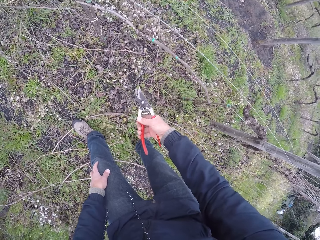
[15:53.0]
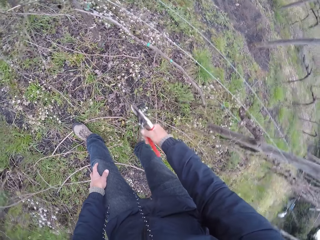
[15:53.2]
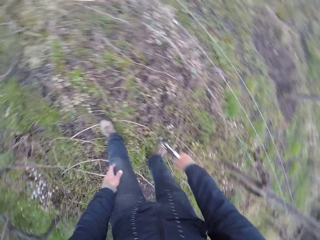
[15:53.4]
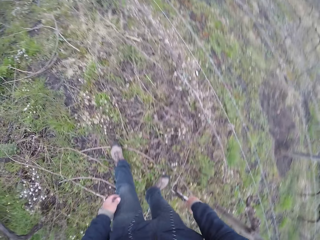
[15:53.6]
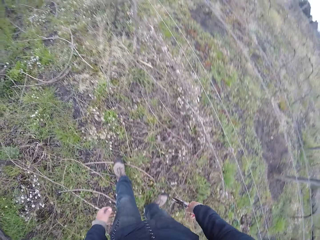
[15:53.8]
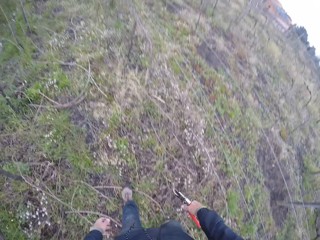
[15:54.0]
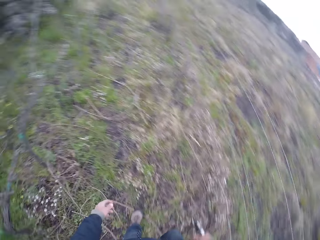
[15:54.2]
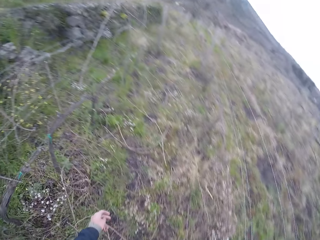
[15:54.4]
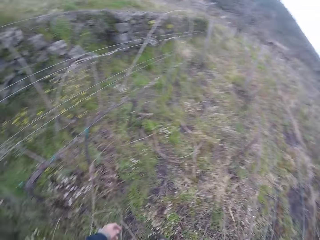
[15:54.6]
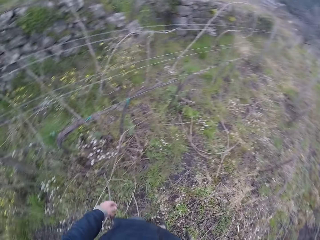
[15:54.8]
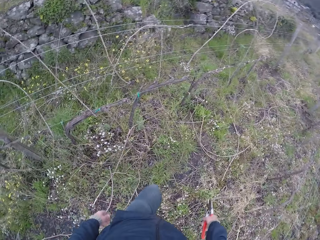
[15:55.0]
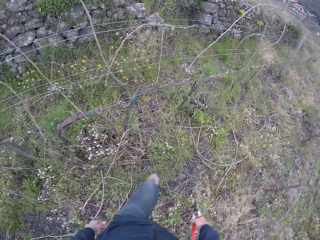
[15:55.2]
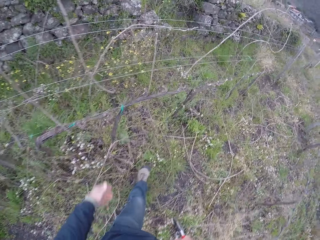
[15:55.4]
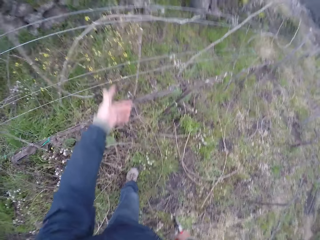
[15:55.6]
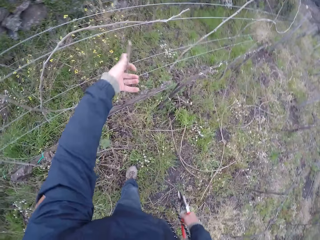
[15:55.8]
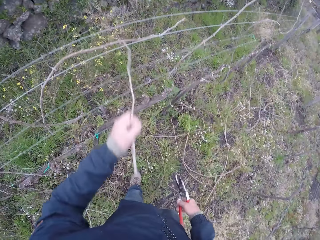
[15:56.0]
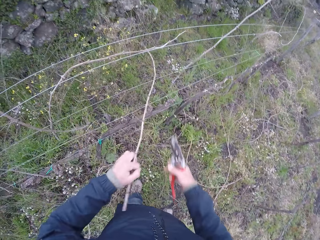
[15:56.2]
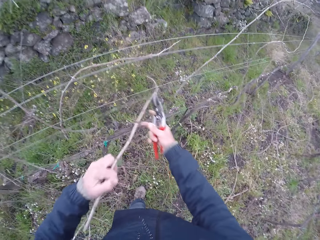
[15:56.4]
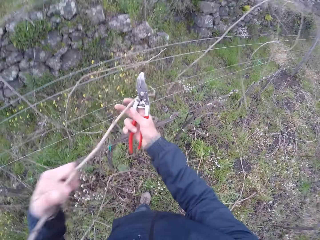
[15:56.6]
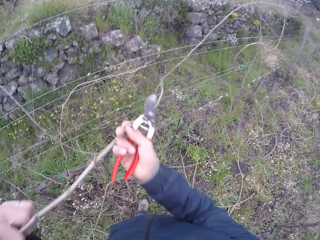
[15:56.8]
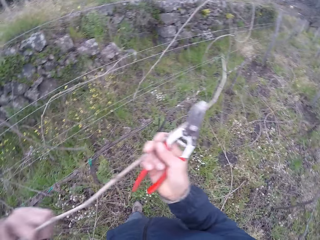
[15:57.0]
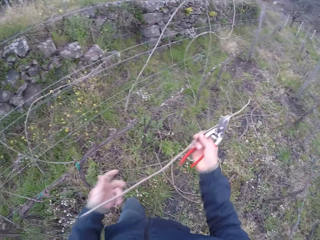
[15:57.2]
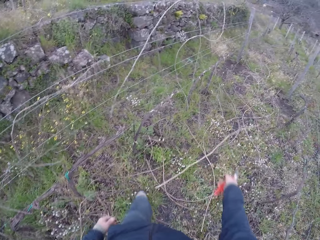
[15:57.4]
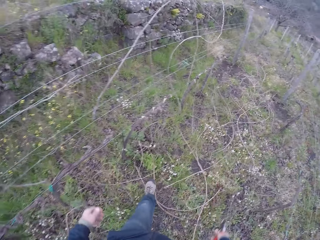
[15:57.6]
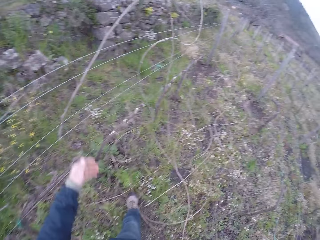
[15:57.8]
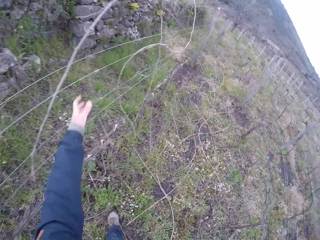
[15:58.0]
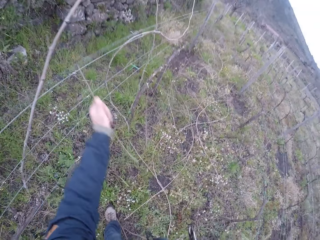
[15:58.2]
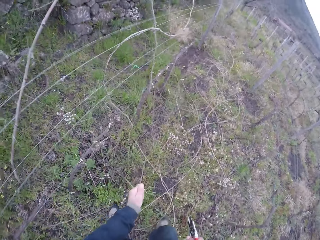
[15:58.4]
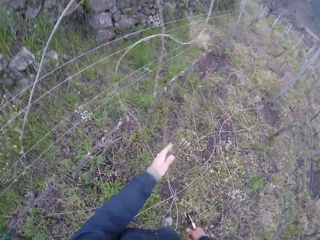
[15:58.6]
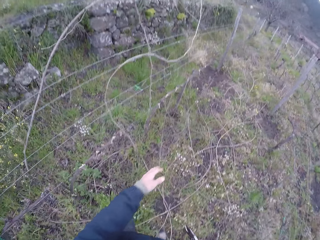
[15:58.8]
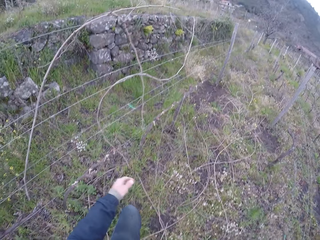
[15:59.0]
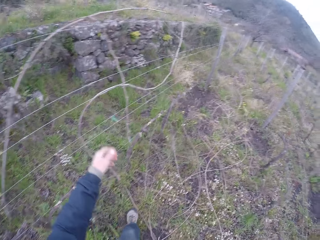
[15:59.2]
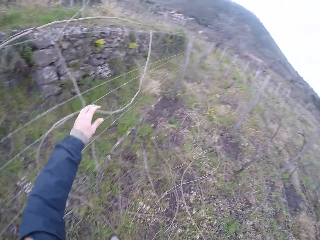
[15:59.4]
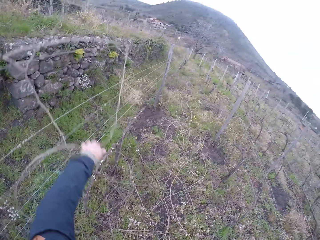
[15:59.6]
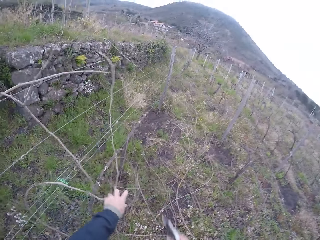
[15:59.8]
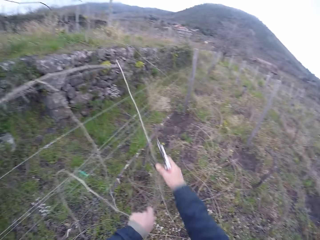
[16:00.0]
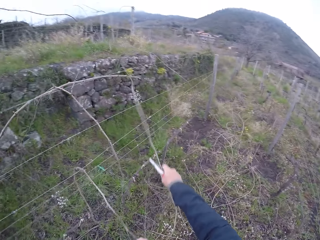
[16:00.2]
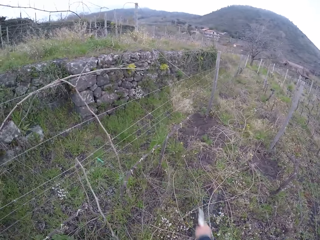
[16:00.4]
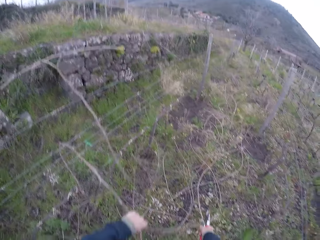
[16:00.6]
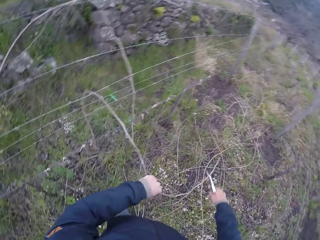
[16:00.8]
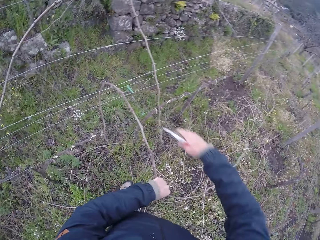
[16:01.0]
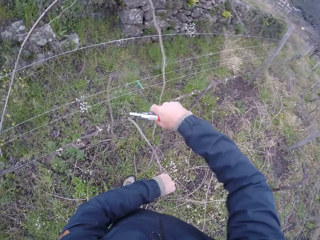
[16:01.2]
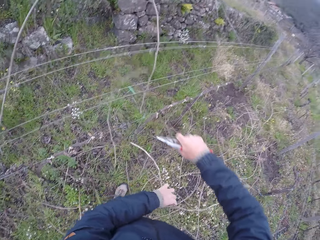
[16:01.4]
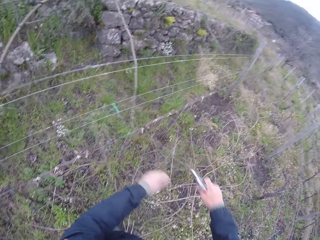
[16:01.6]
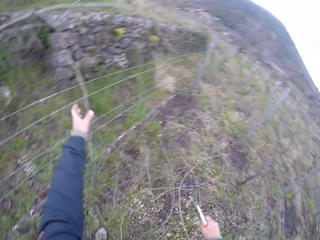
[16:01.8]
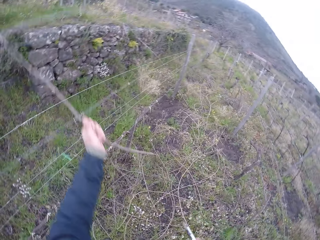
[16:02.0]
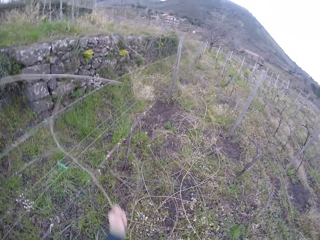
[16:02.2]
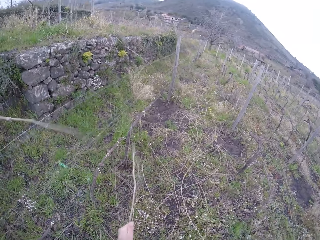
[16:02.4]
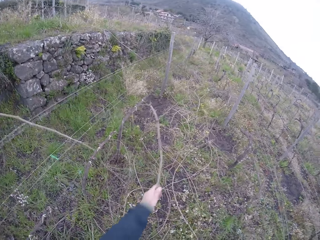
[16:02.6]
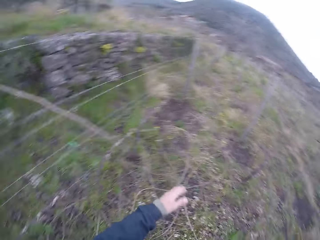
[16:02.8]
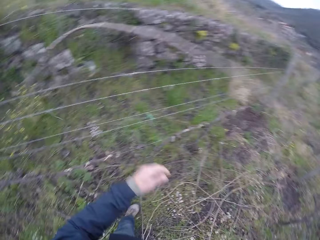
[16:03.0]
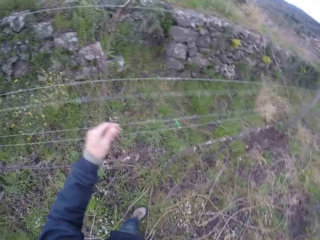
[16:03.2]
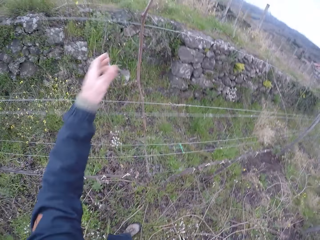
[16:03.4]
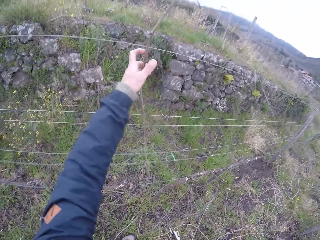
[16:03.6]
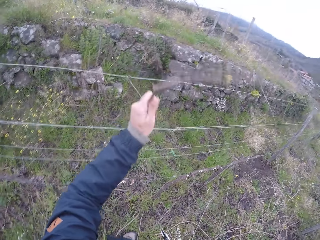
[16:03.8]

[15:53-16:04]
The camera wearer walks around the farm. He pulls a twig off the wire fence with his left hand. He drops the twig to the ground with both hands. He pulls a twig off the wire fence with his left hand. He drops the twig to the ground with his left hand. He pulls a twig off the wire fence with his left hand. He pulls the twig off the wire fence with his right hand. He cuts the twig with the secateurs in his right hand. He cuts a twig with the secateurs in his right hand. He pulls the twig off the wire fence with his left hand. He drops the twig to the ground with his left hand.

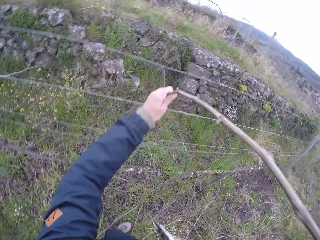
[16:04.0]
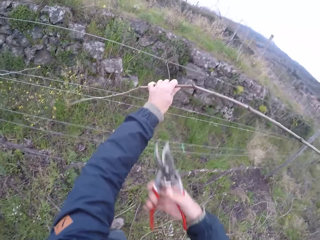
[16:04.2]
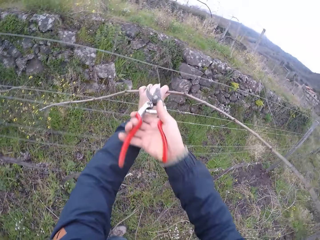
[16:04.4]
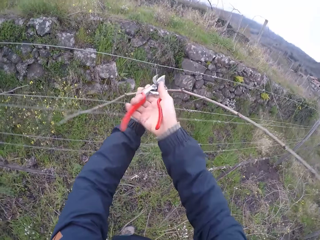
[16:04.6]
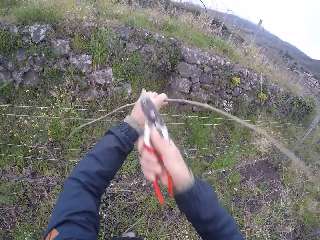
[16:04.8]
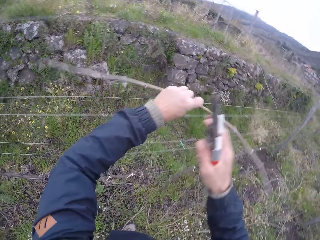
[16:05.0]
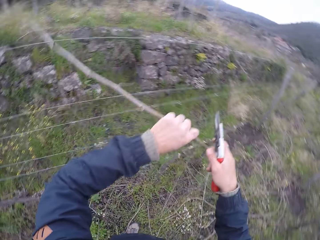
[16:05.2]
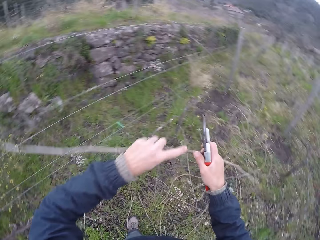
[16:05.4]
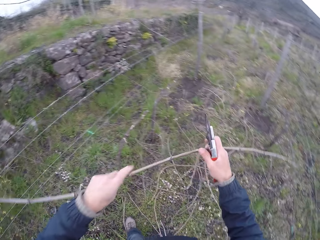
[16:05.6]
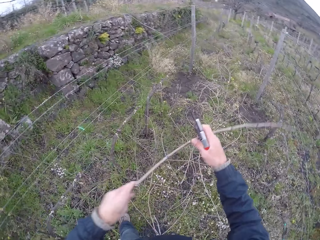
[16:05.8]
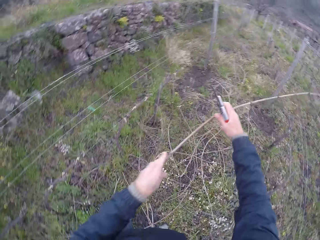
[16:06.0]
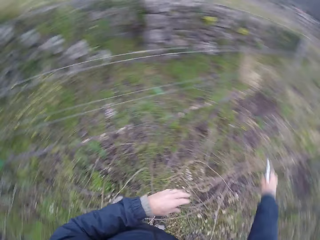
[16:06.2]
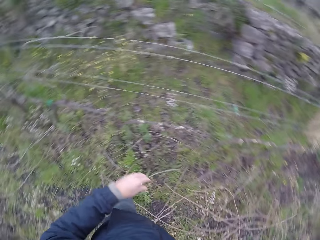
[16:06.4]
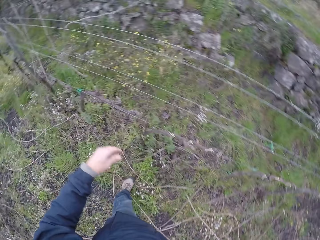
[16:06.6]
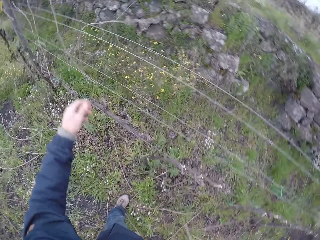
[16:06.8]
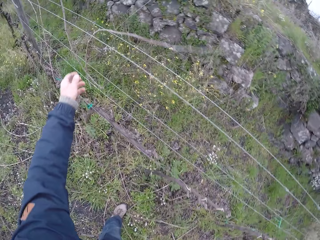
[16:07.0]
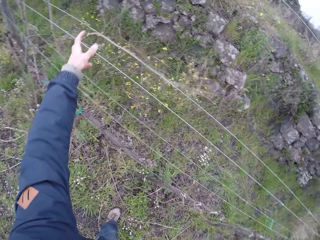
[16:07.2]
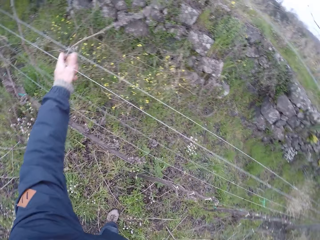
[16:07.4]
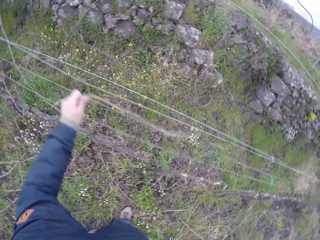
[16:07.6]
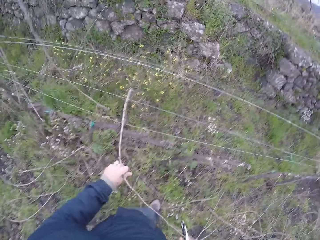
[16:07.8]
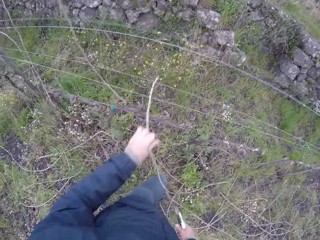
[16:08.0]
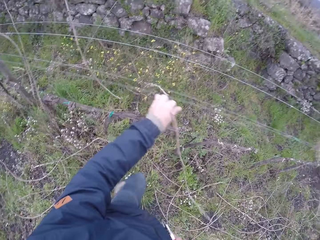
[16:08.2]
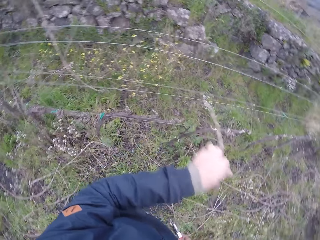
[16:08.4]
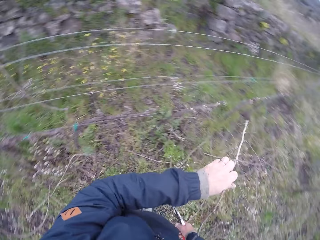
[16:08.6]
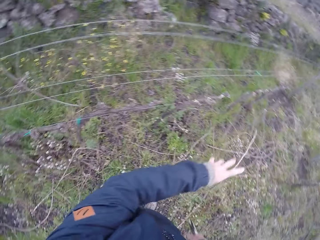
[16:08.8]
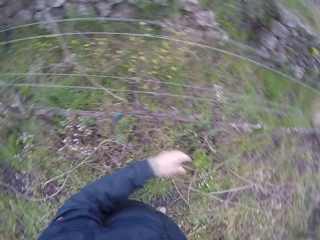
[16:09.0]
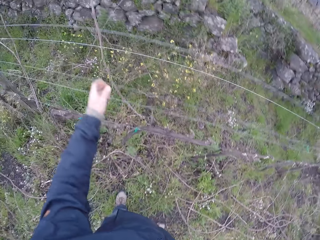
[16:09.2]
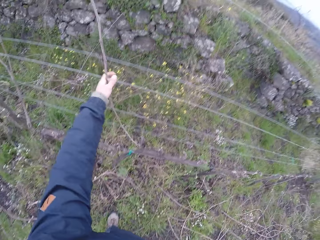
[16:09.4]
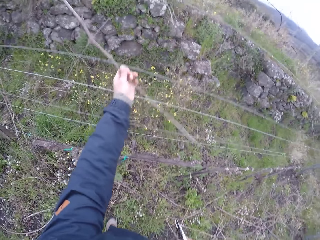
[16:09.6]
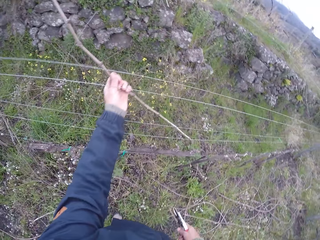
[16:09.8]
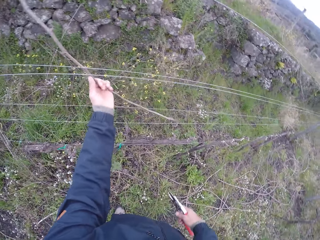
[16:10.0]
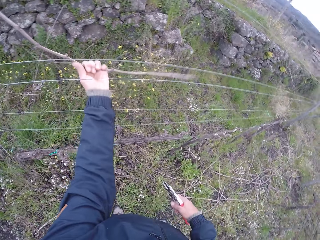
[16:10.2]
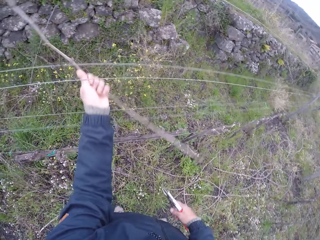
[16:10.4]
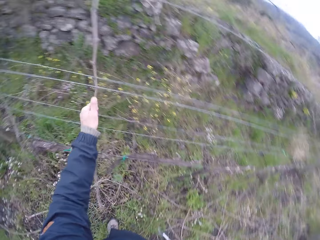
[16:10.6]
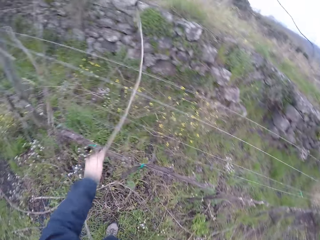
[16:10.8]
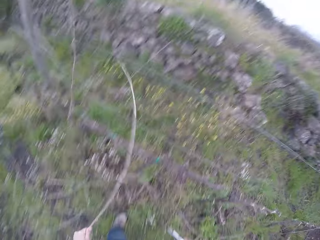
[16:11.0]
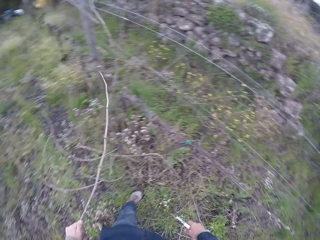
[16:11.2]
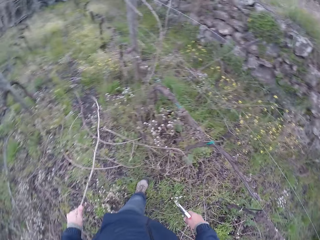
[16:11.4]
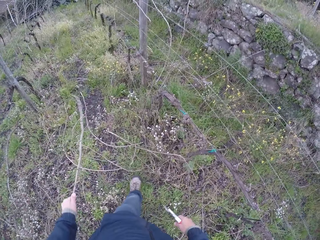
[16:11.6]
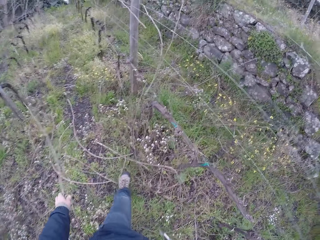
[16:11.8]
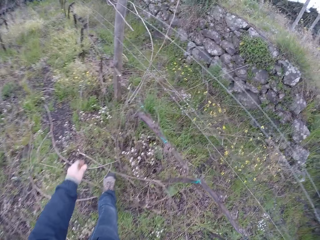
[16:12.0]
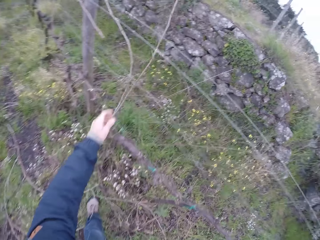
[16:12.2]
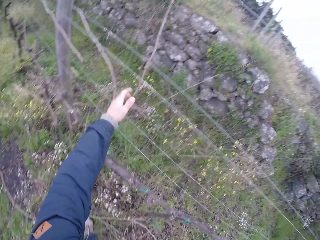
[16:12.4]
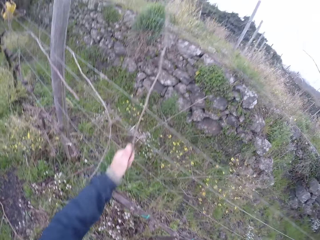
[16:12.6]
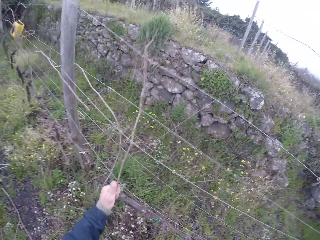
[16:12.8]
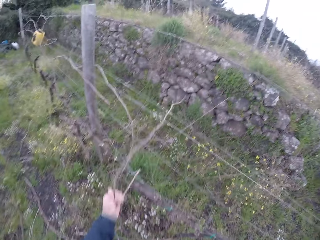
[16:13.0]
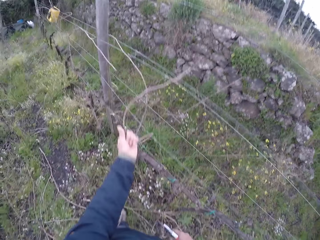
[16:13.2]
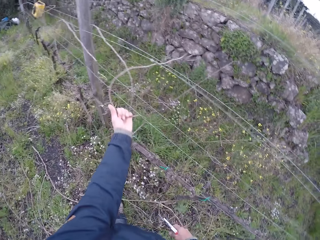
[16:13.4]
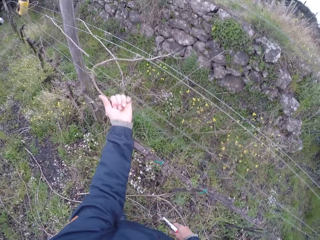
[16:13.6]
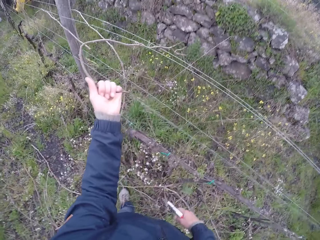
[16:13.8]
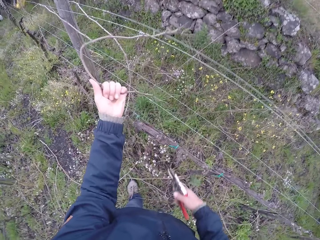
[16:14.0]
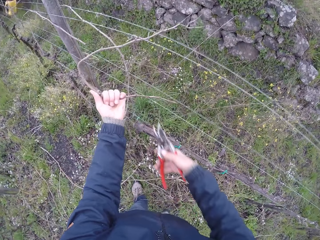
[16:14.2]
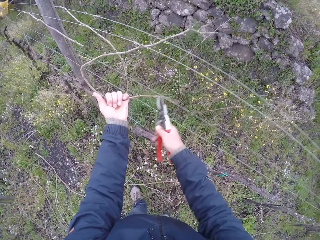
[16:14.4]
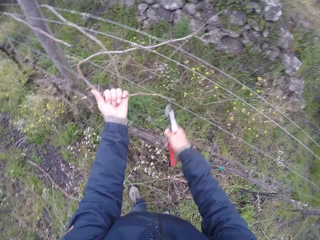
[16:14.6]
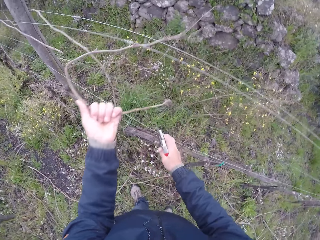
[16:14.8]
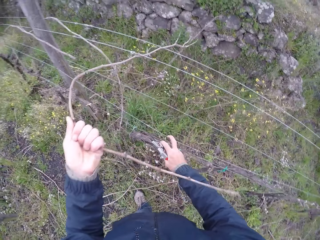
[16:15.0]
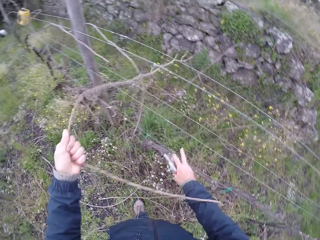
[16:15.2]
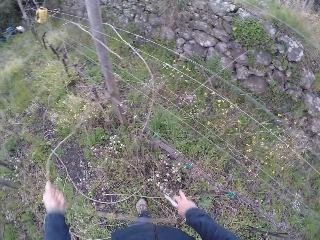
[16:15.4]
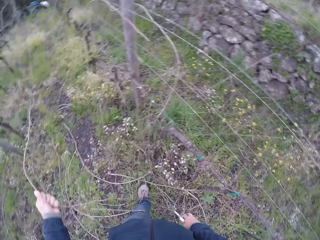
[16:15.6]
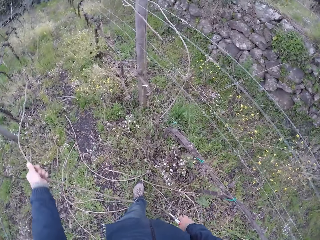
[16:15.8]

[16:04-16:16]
The camera wearer pulls the twig or stick off the wire fence with his left hand. He cuts a node on the twig with the secateurs in his right hand. He holds the twig with both hands. He drops the twig to the ground with both hands. He pulls the twig off the wire fence with his left hand. He drops the twig to the ground with his left hand. He pulls the twig off the wire fence with his left hand. He drops the twig to the ground with his left hand. He pulls the twig off the wire fence with his left hand. He cuts the stick. He pulls the stick from the fence.
